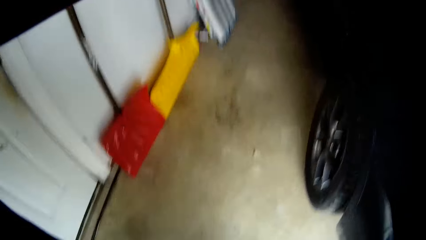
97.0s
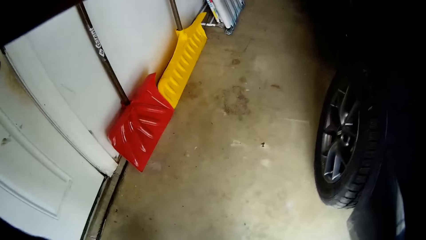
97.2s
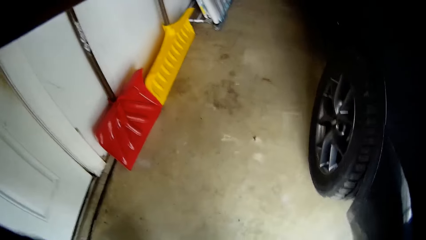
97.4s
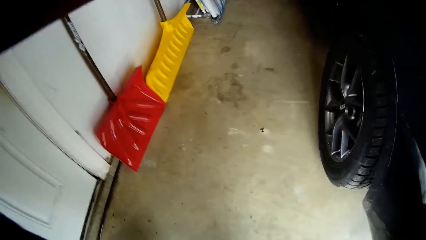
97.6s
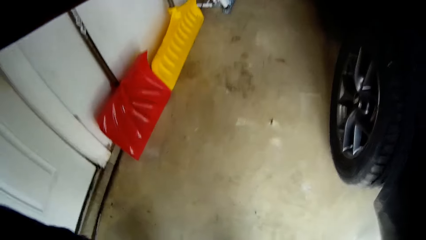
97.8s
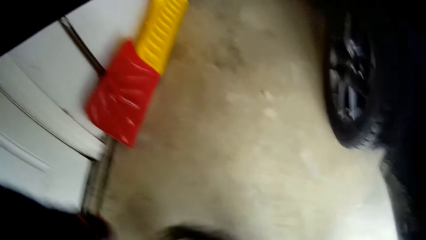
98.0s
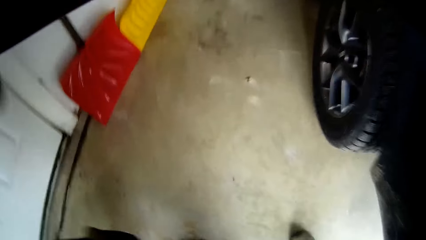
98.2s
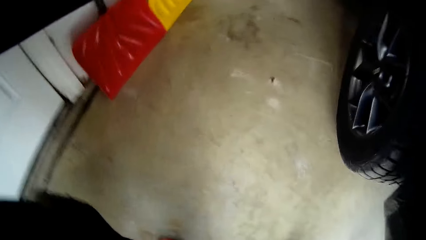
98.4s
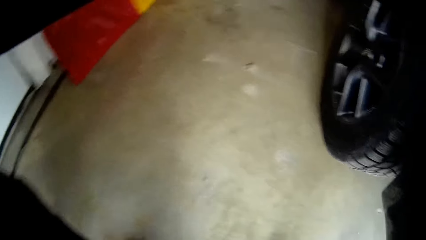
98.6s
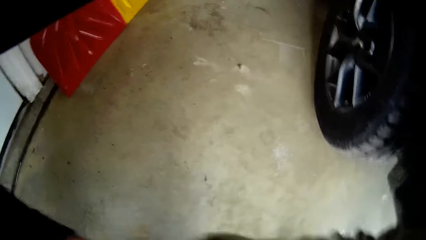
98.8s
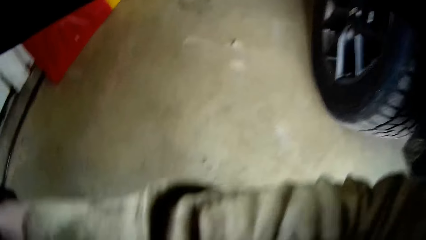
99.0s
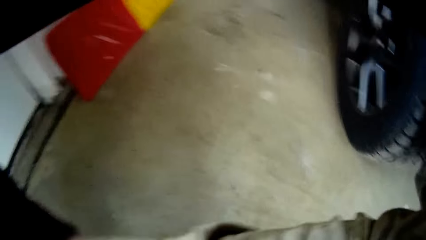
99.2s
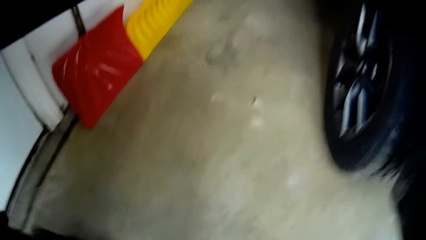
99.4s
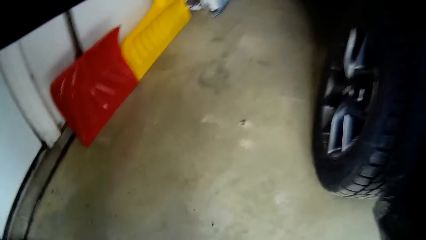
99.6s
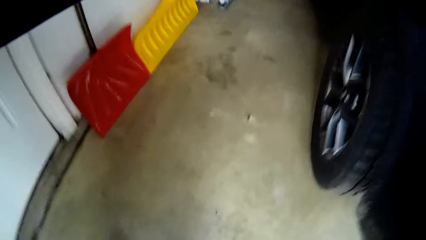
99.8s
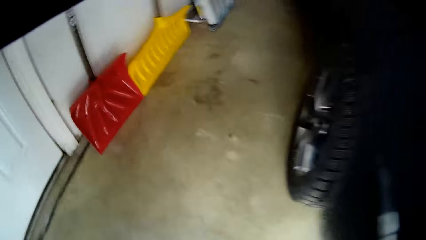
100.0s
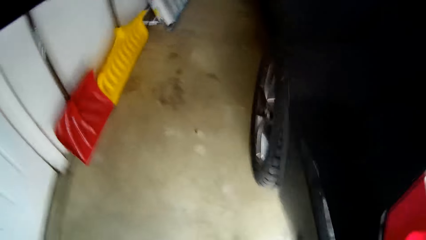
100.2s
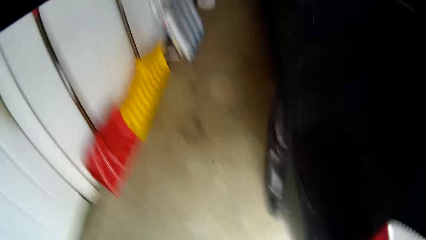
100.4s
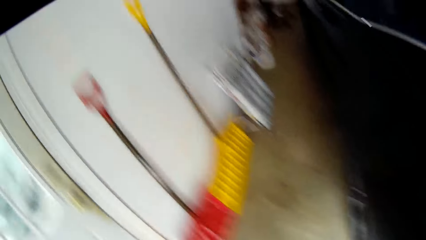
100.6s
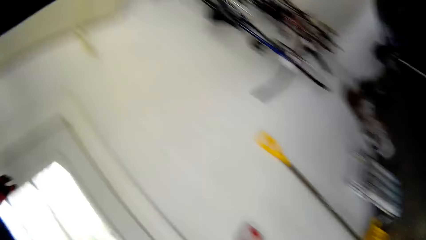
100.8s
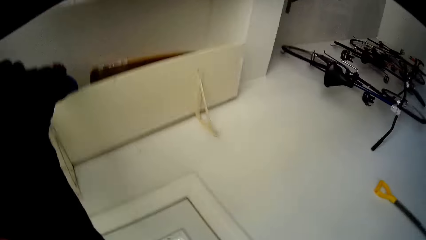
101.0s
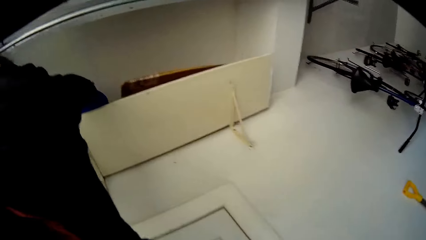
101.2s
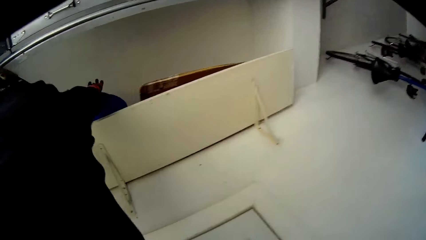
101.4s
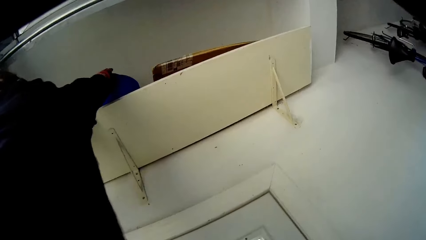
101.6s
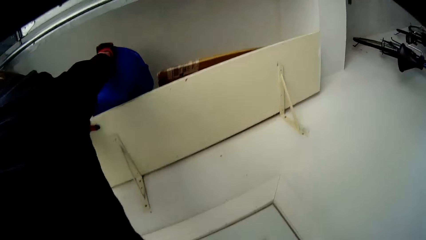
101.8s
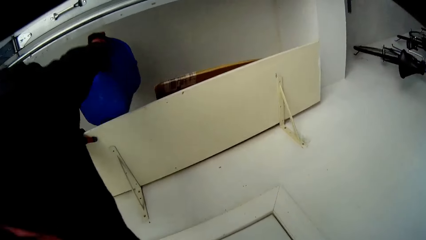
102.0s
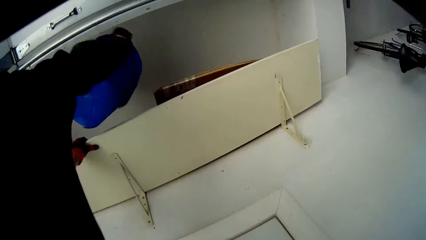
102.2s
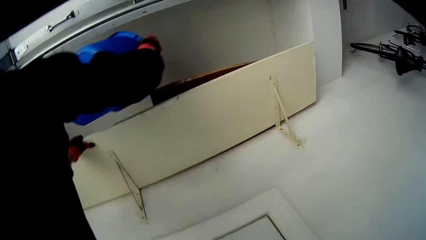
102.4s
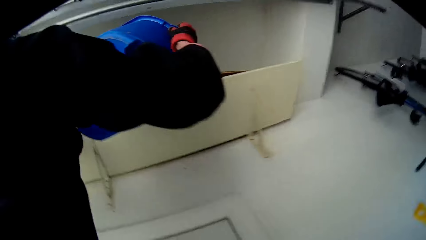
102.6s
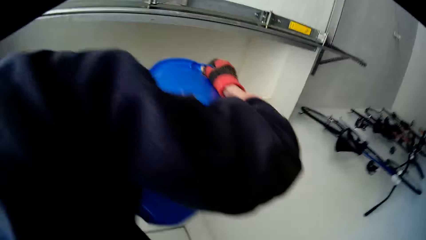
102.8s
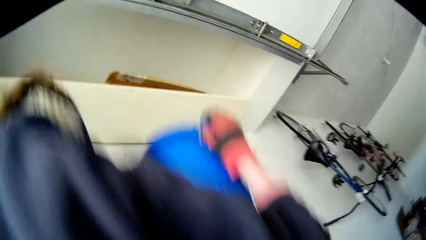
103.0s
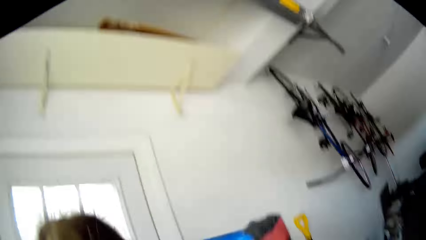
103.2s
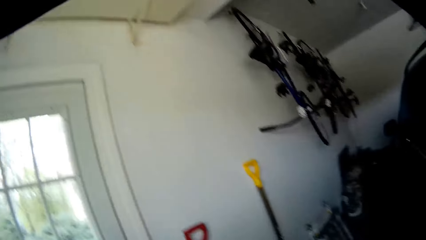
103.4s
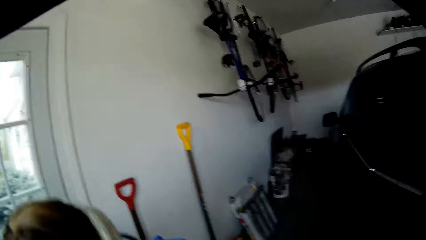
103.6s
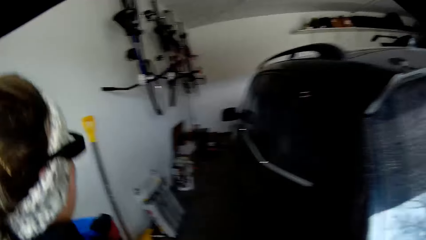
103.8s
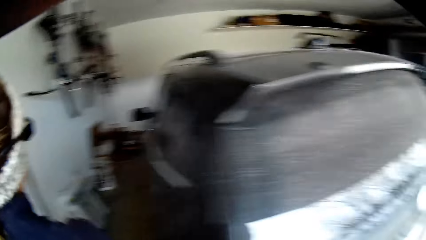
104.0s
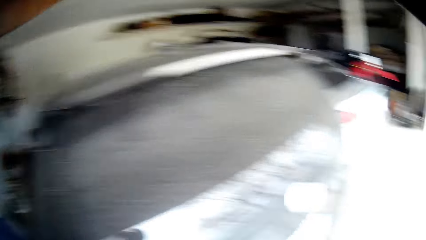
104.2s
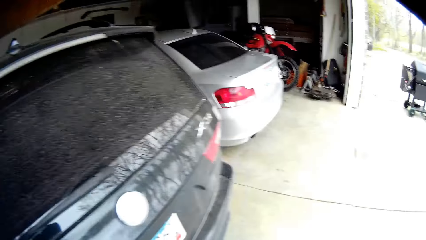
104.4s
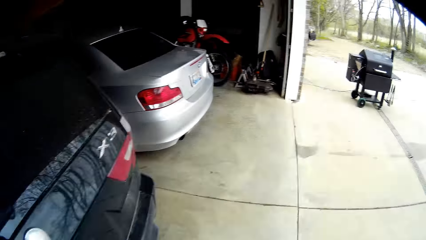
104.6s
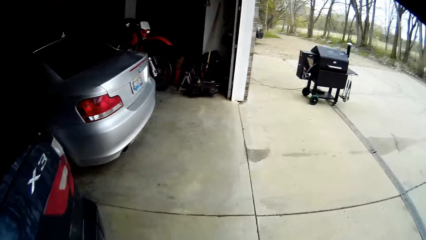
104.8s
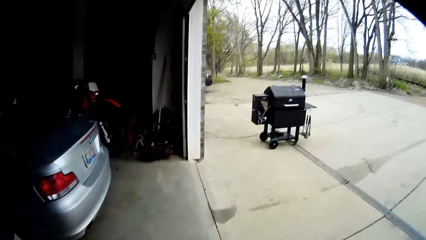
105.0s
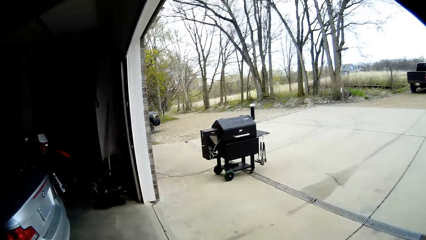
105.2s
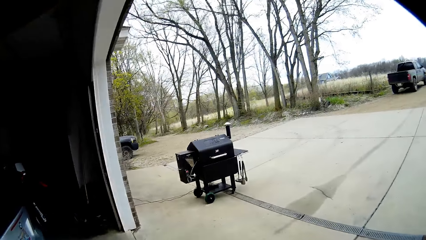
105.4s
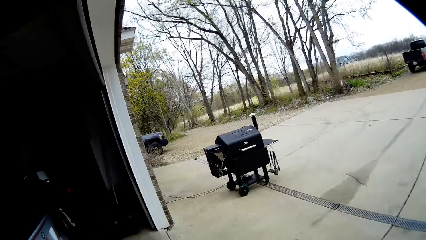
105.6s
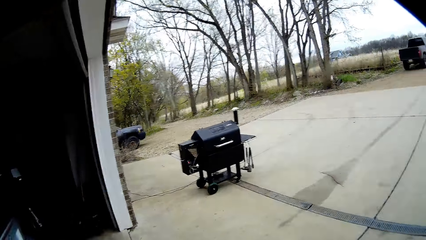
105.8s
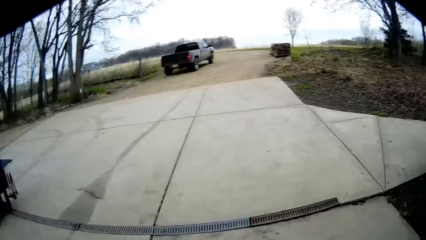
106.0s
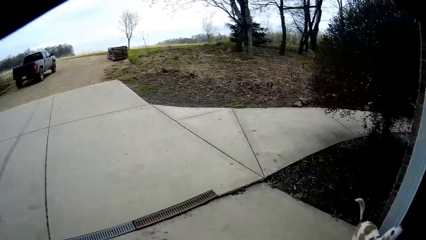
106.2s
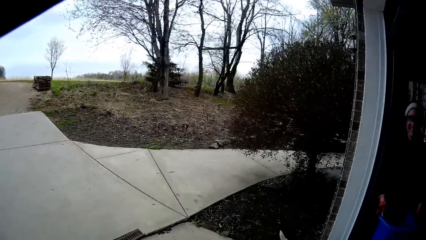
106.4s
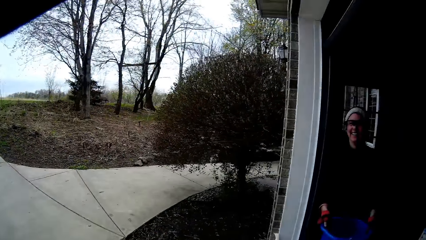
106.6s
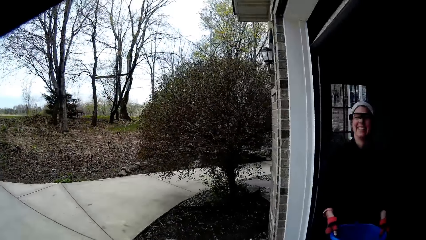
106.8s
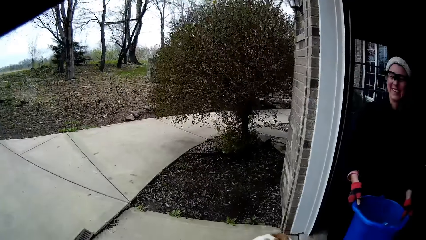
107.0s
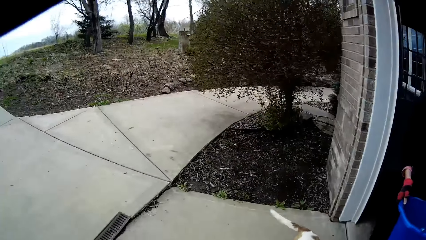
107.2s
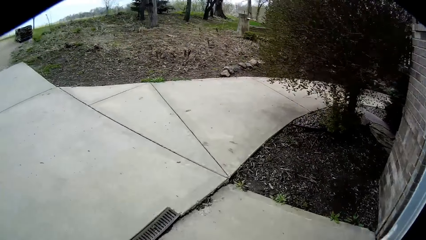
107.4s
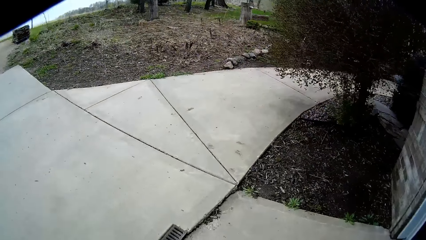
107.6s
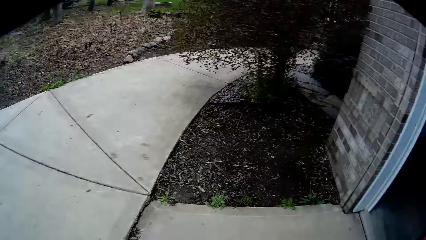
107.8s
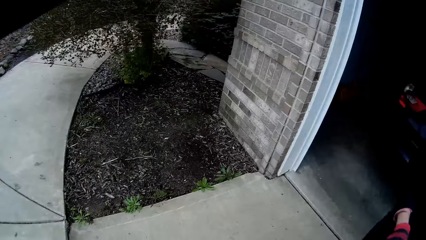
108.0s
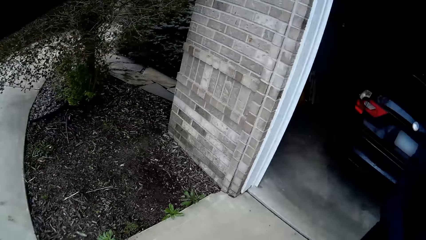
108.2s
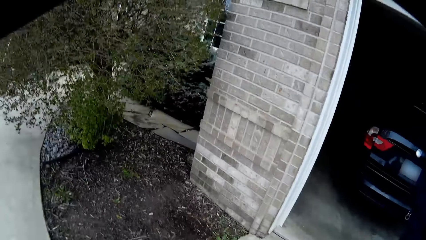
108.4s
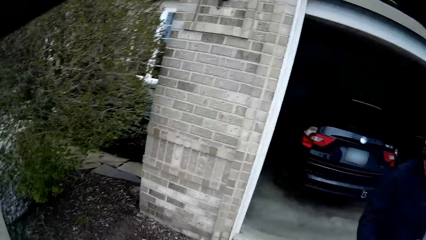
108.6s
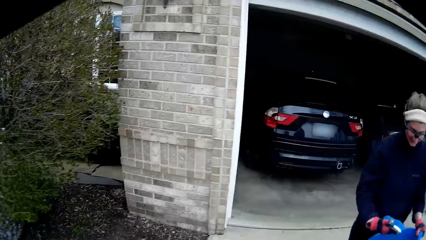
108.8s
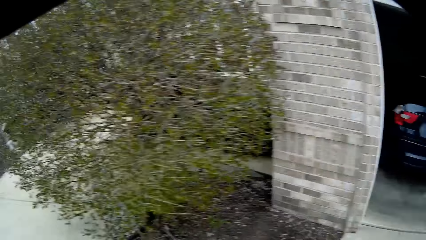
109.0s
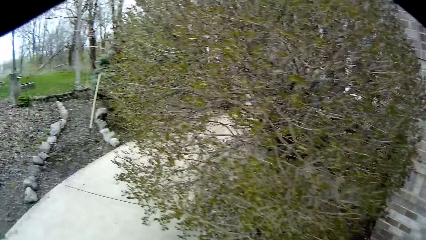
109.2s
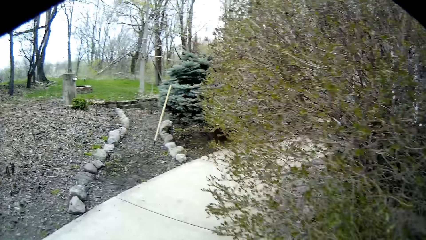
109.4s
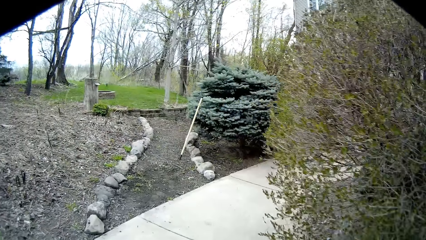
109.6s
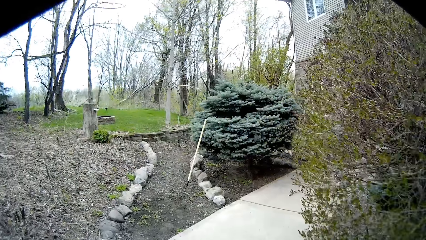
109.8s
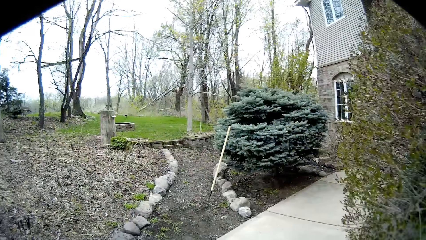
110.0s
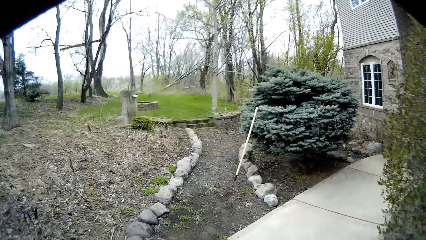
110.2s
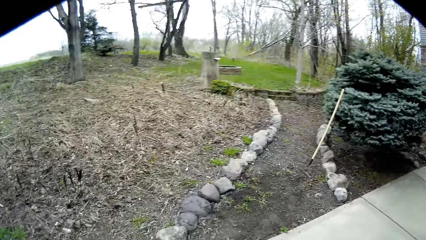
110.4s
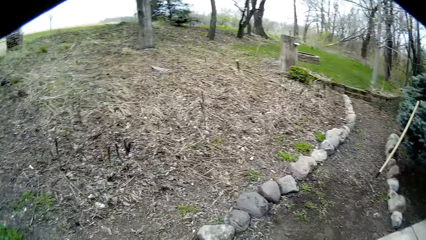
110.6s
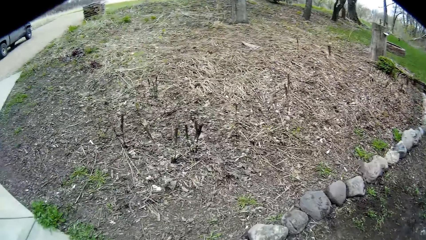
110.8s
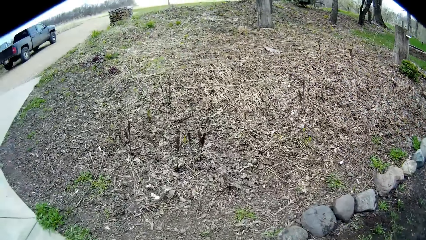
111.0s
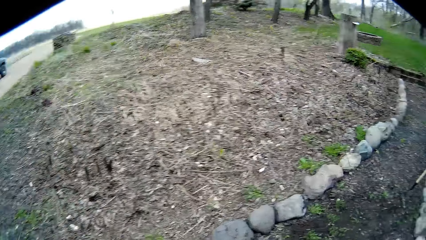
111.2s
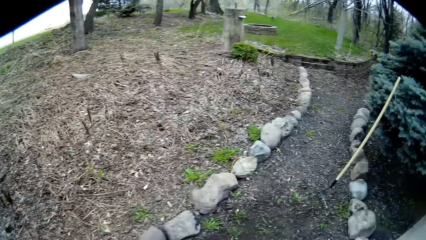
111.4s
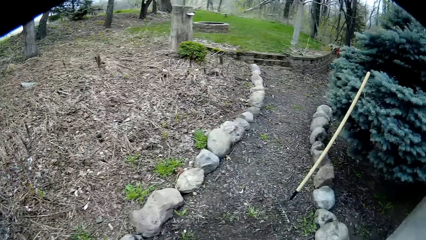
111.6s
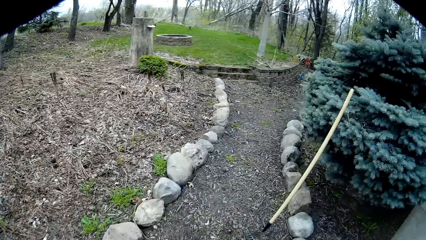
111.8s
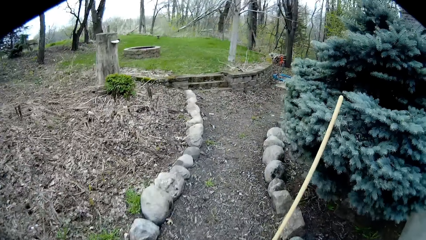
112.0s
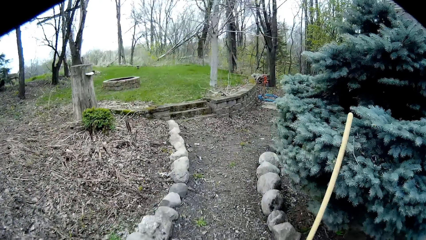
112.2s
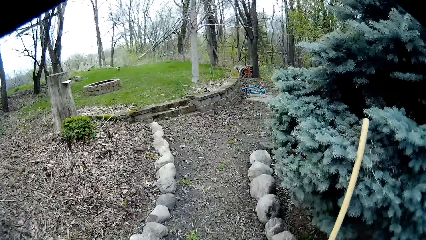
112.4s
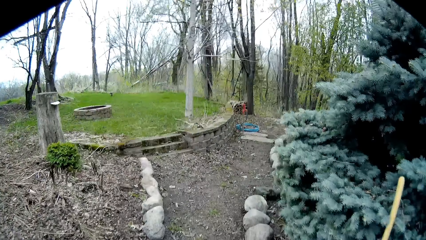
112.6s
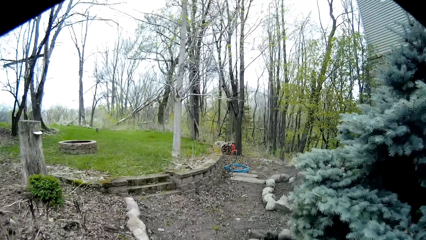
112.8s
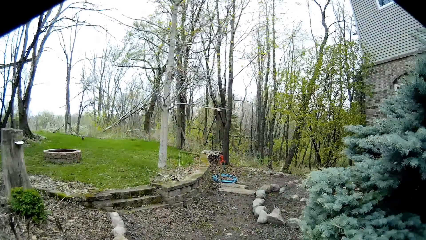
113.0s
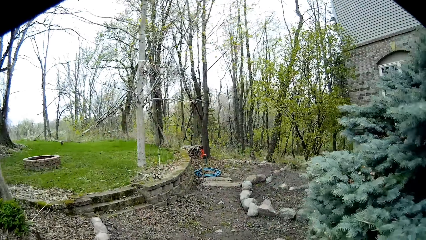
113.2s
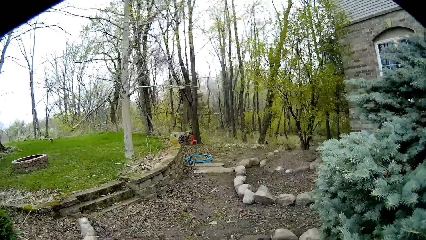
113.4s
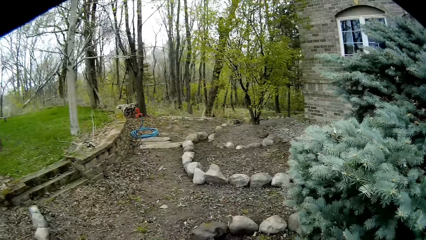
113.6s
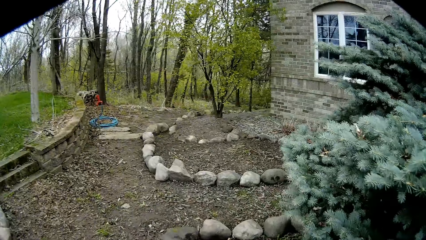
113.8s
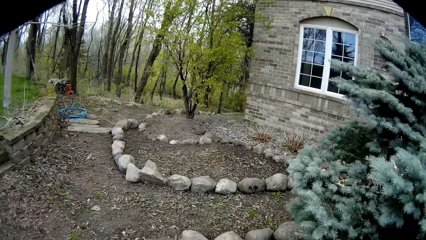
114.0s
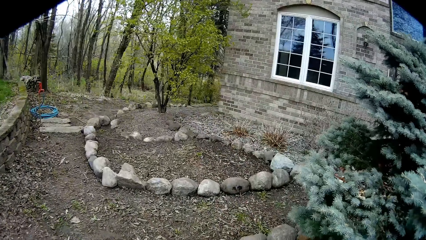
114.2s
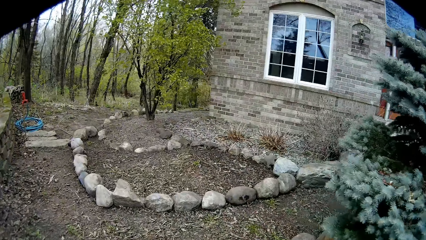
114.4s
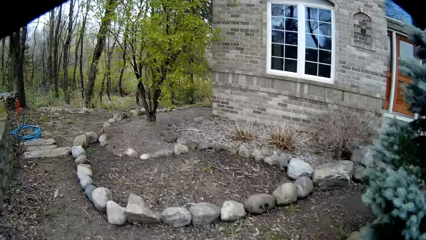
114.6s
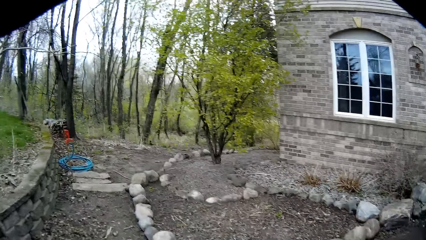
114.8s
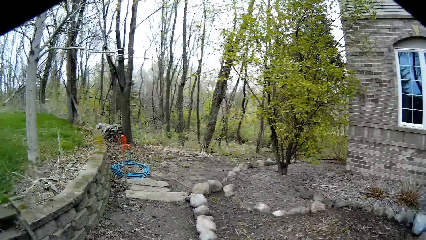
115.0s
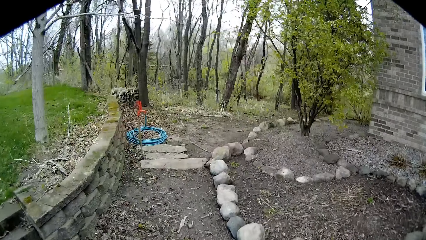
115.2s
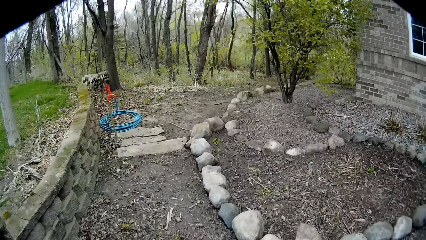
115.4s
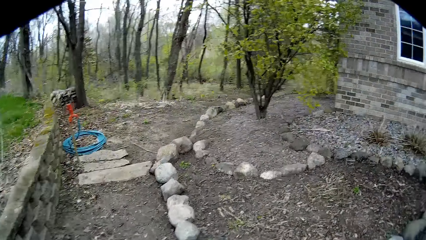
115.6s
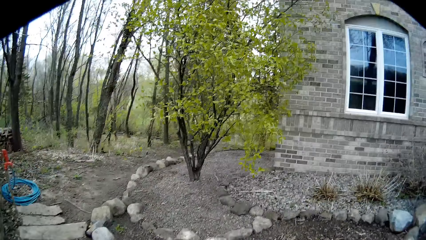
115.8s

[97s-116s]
The camera wearer carries a woman with both hands. The woman picks up the bucket on the shelf with her right hand. The woman pulls the bucket slowly and carries the bucket. The camera wearer walks on the garden.
